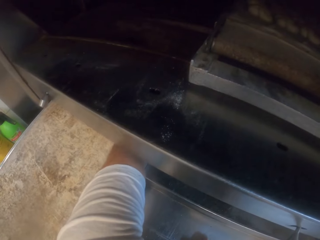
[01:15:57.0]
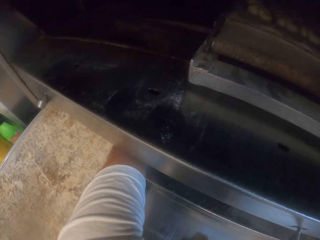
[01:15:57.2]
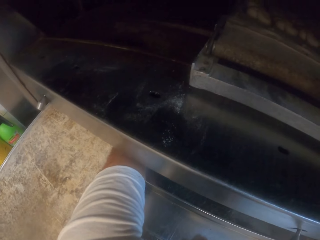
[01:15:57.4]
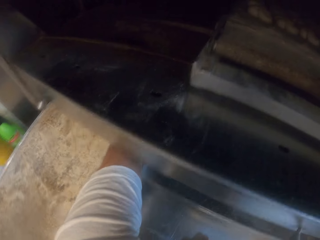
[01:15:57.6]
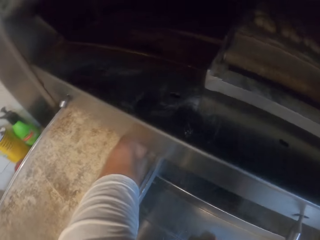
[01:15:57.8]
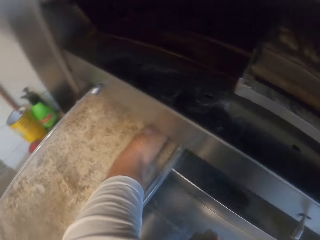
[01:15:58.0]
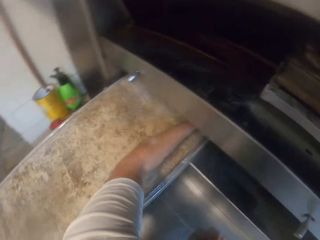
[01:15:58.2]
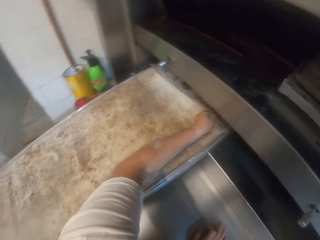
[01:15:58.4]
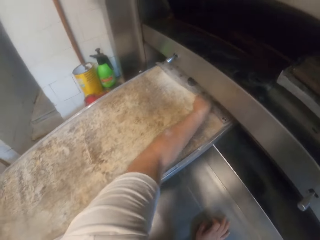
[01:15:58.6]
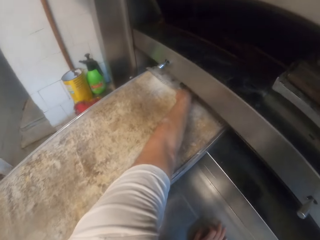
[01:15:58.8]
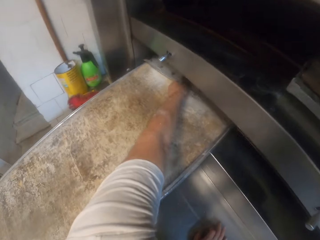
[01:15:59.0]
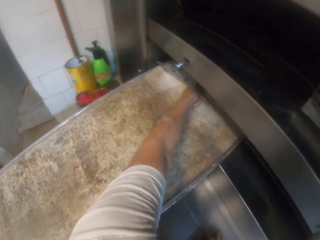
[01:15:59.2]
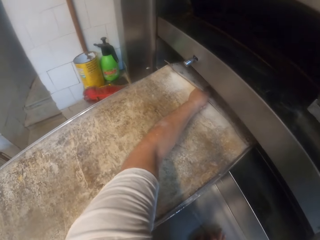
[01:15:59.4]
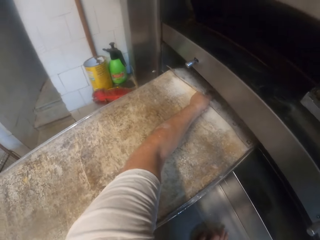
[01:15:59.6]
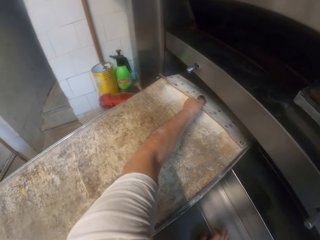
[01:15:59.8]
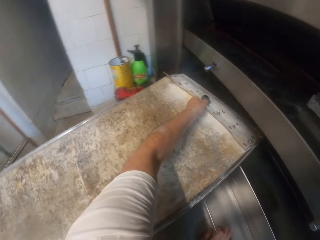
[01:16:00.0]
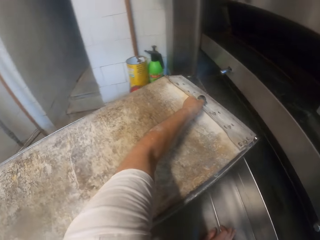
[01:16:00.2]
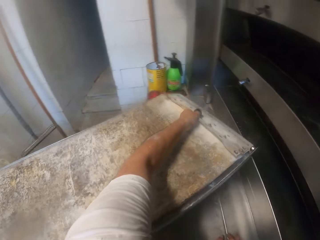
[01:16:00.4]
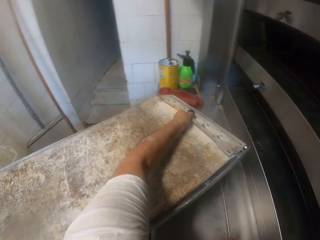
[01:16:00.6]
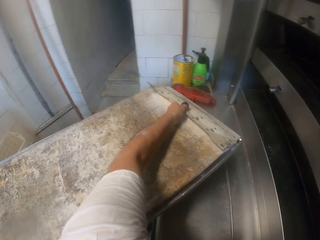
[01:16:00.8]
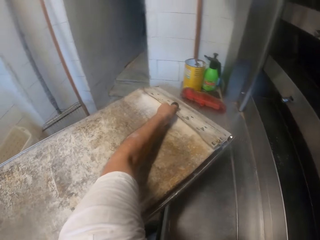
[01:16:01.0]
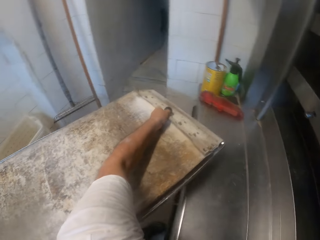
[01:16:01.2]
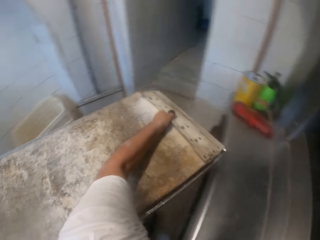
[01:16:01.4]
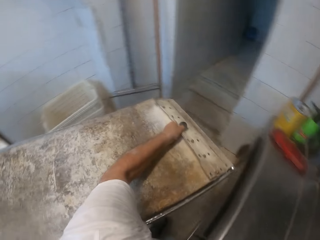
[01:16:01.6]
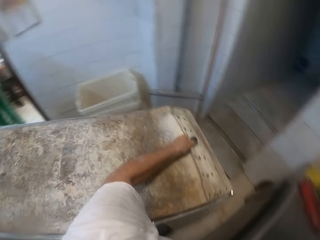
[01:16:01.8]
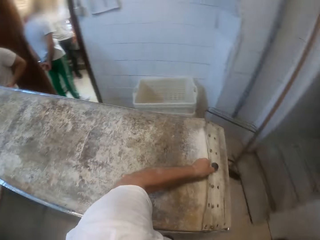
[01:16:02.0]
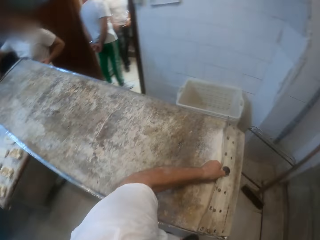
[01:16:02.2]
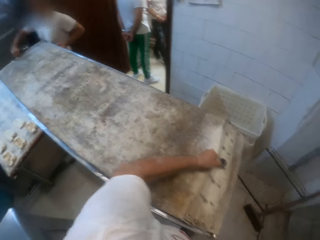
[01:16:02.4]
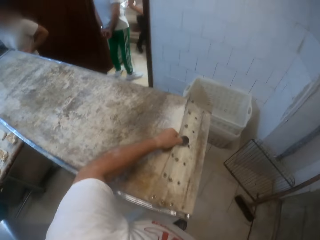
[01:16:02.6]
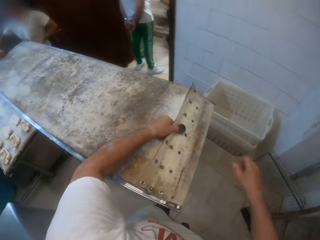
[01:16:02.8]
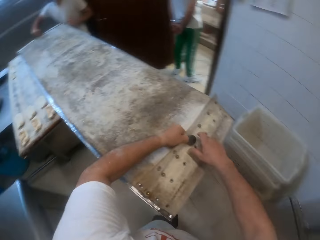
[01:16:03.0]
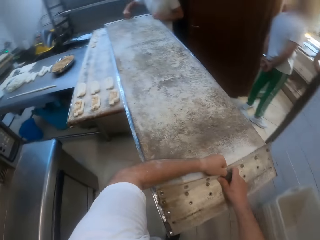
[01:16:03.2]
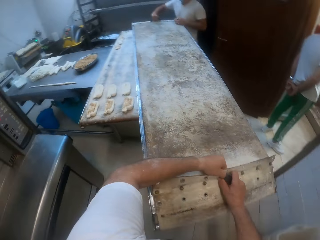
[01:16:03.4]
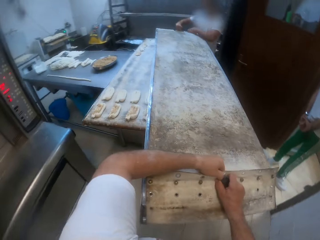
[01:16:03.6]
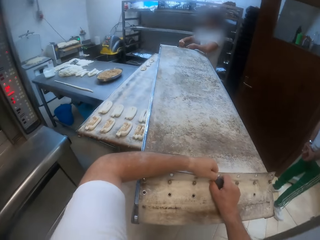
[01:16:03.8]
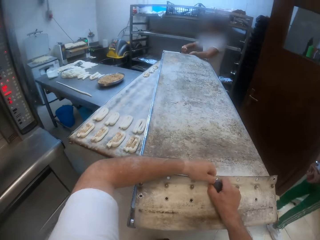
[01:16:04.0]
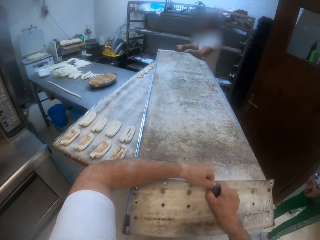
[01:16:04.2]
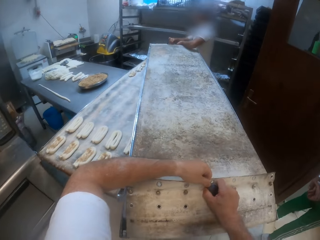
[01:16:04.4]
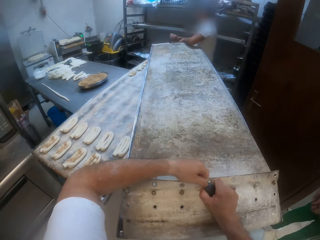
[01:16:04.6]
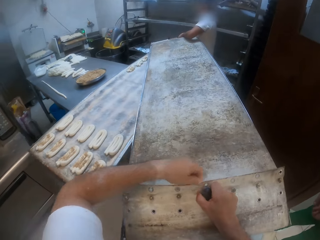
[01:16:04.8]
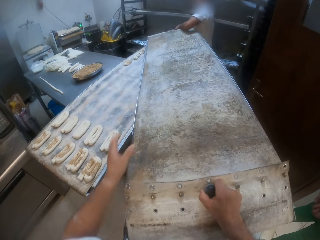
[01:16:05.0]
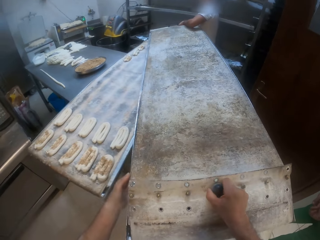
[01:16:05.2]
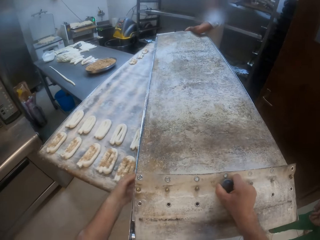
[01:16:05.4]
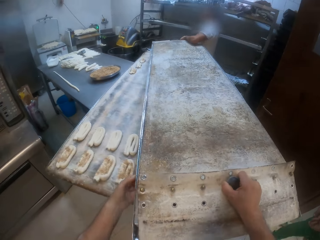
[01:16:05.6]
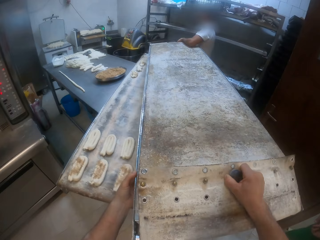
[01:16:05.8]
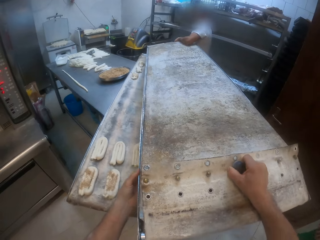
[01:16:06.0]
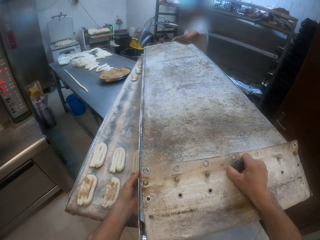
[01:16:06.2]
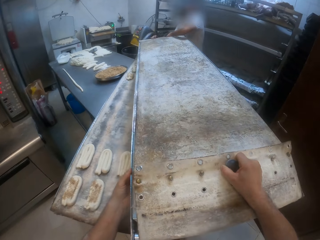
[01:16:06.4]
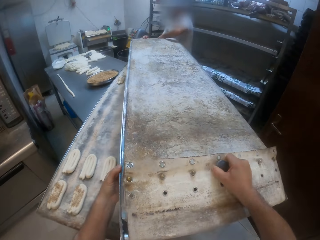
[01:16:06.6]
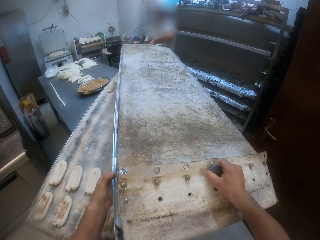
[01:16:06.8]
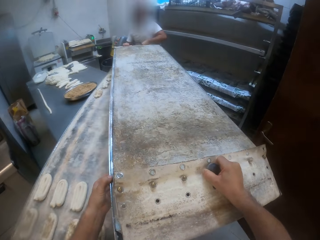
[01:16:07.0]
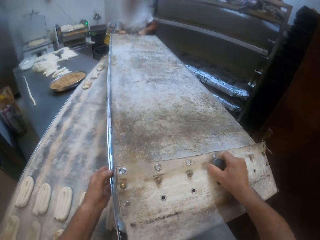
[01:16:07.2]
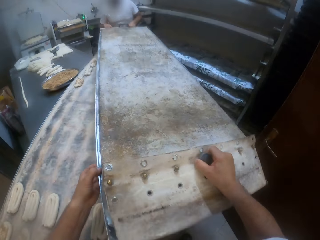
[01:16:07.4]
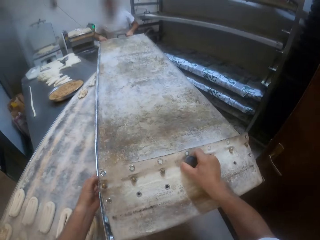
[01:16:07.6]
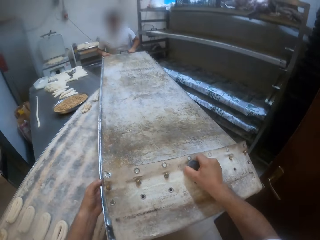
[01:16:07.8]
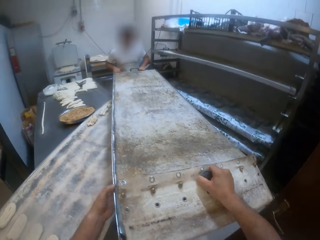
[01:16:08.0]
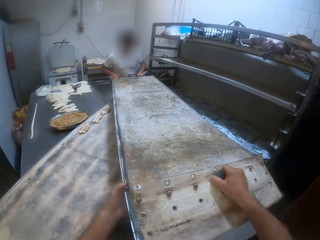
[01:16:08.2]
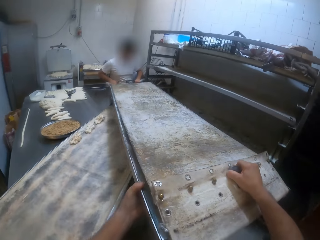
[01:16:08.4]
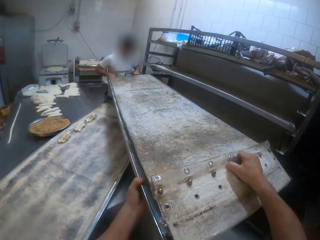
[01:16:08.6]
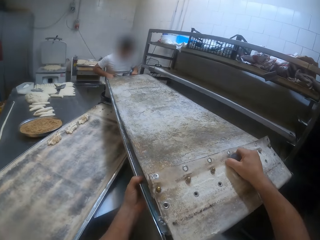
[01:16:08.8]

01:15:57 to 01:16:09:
The camera wearer brings out an empty baking sheet from the oven with his left hand. He, alongside a man, carries the empty baking sheet with both hands.

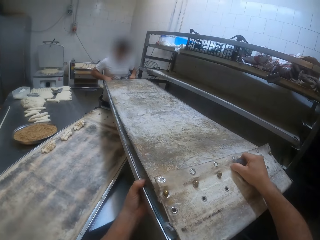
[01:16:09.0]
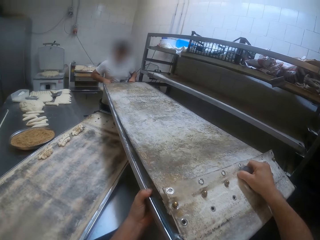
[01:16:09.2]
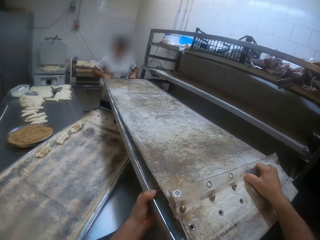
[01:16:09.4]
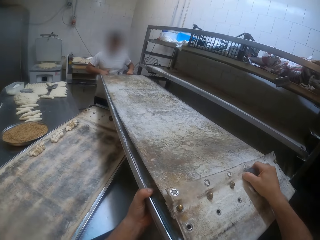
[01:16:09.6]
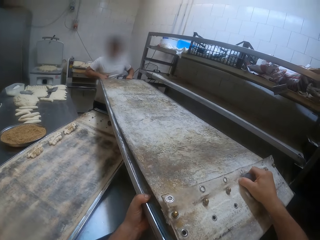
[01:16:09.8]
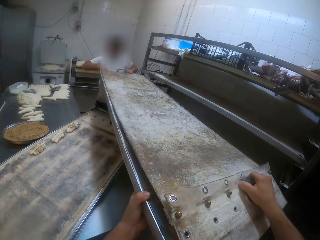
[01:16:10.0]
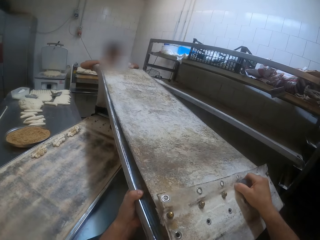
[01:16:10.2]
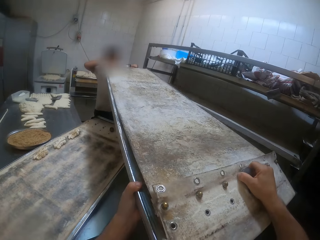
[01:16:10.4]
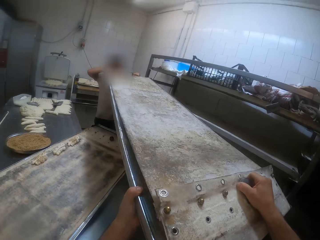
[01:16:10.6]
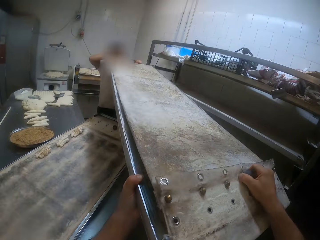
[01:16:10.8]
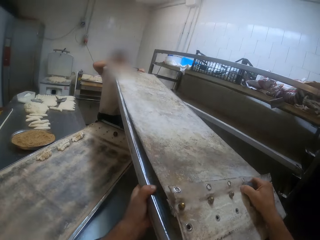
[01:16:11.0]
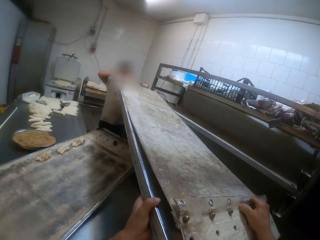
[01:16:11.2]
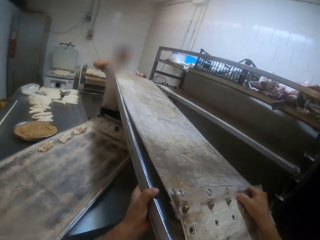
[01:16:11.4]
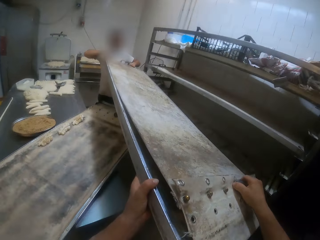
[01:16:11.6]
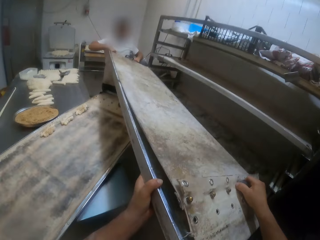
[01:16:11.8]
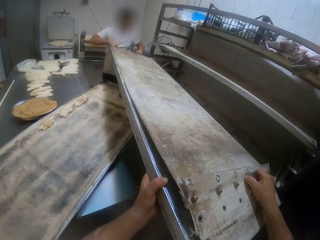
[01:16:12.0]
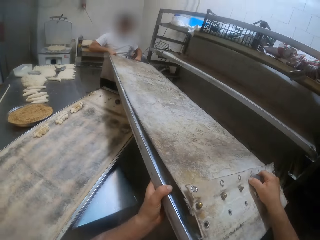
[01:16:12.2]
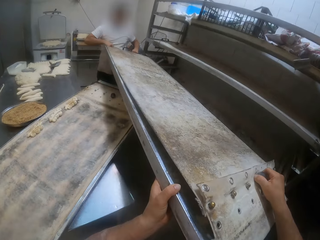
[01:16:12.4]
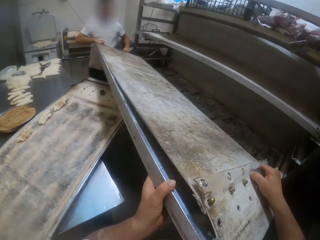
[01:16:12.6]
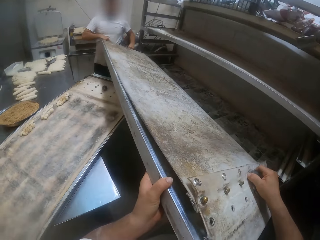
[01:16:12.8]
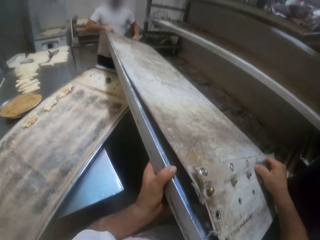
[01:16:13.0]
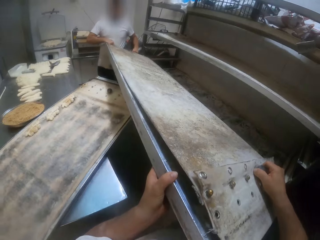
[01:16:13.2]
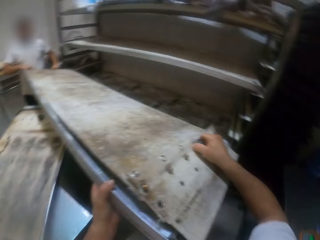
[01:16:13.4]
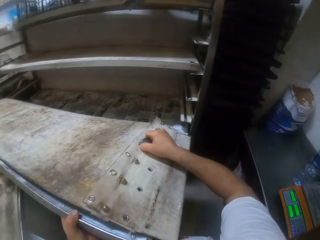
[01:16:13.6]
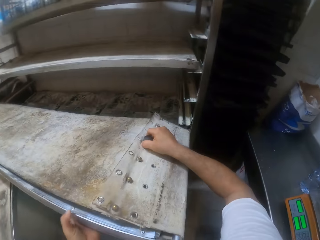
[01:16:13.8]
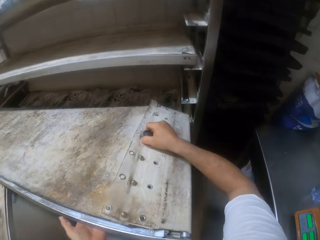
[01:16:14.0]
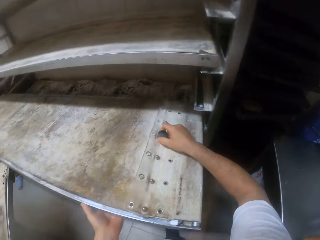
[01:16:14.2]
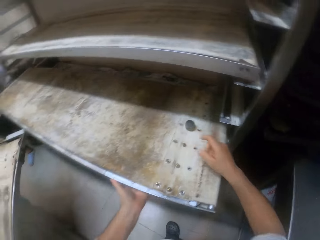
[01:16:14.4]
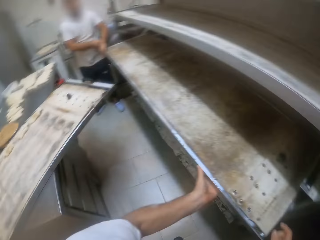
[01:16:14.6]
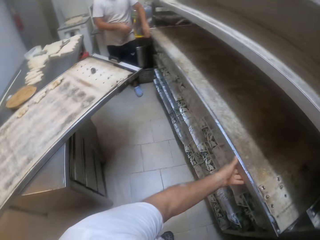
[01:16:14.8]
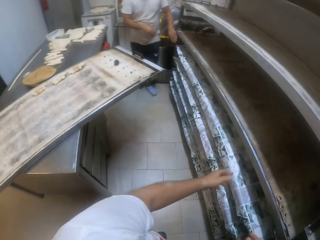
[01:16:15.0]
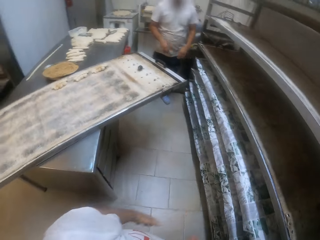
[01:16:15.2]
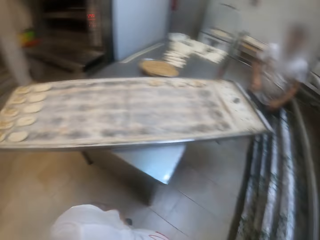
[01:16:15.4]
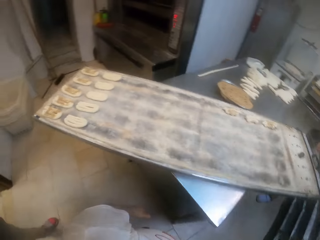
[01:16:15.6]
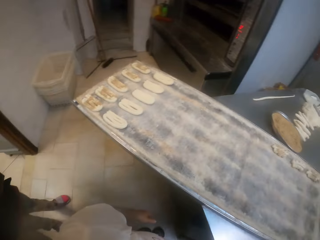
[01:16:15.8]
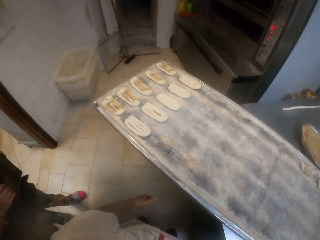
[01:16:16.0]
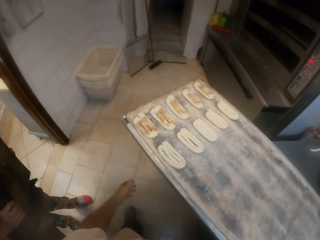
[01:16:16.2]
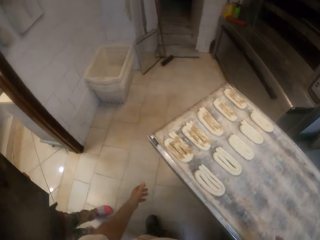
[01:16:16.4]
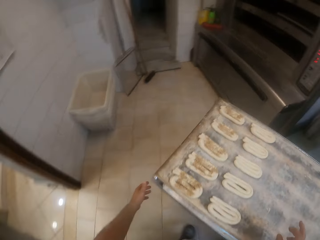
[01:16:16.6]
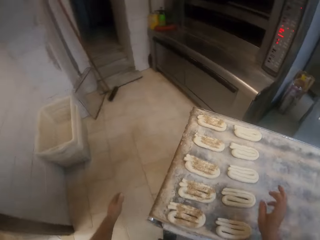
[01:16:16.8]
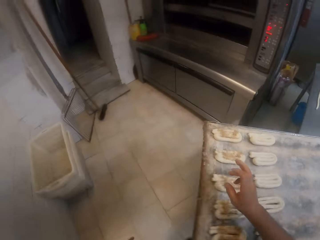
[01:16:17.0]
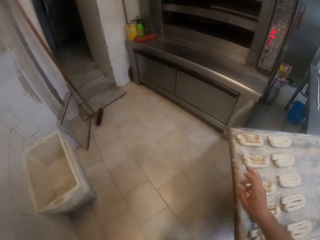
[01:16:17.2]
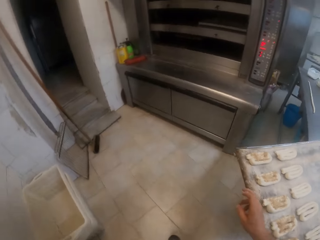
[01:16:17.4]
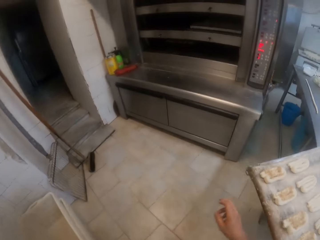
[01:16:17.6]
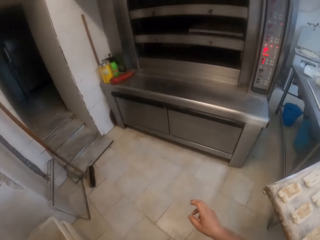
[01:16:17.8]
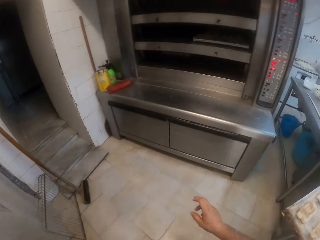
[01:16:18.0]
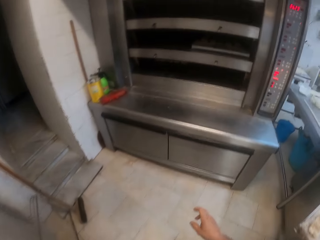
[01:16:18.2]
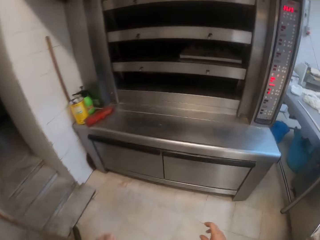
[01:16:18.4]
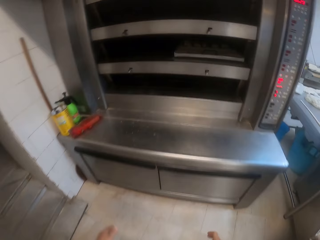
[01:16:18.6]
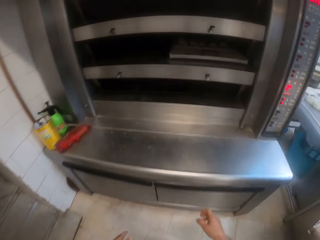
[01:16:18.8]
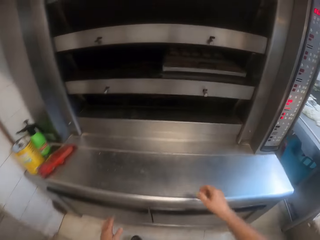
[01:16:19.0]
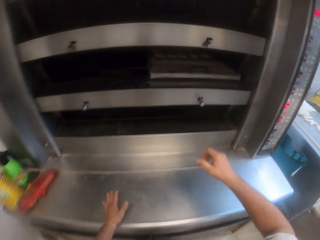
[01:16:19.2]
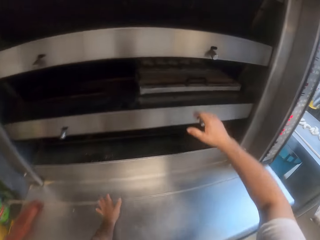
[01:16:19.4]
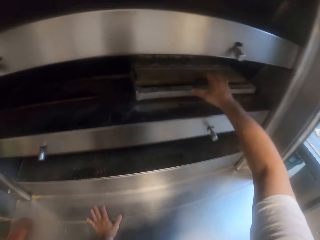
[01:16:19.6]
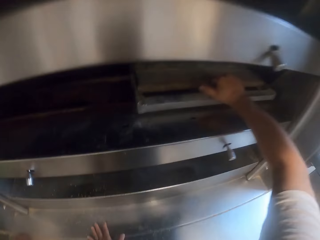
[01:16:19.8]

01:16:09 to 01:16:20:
The camera wearer, alongside a man, drops the empty baking sheet in the shelf with both hands. He looks around the bakery and walks around the bakery.
